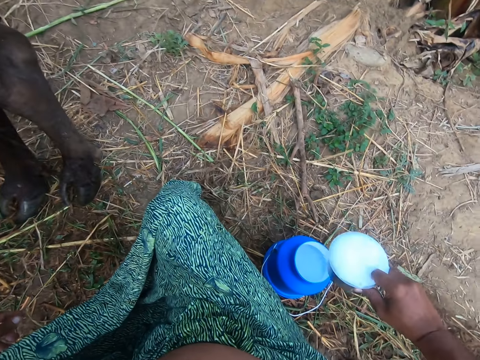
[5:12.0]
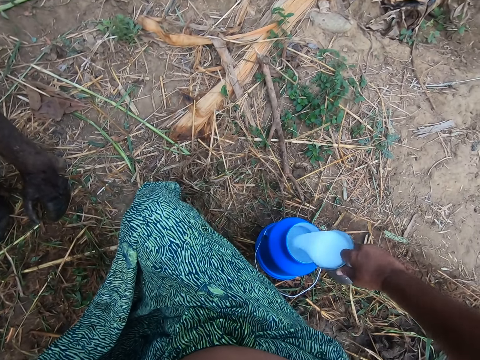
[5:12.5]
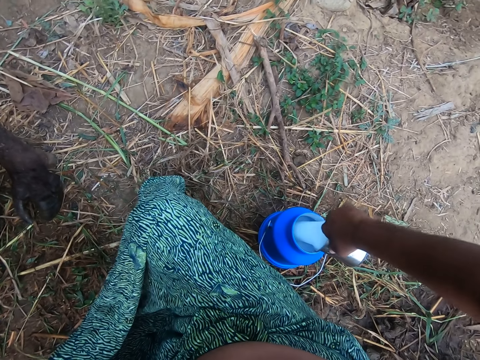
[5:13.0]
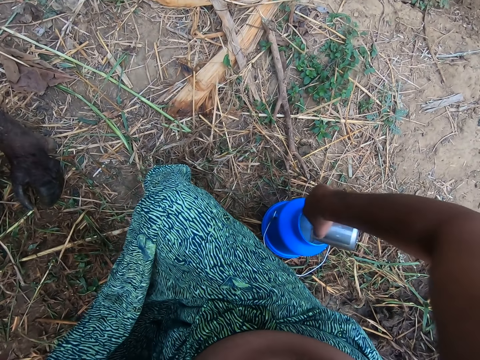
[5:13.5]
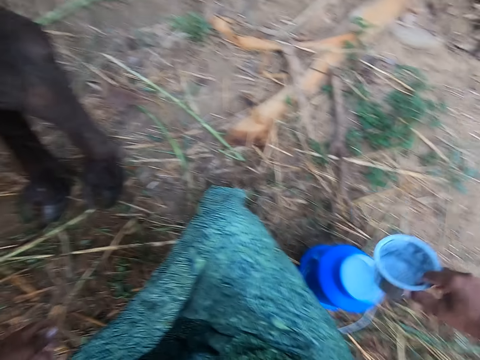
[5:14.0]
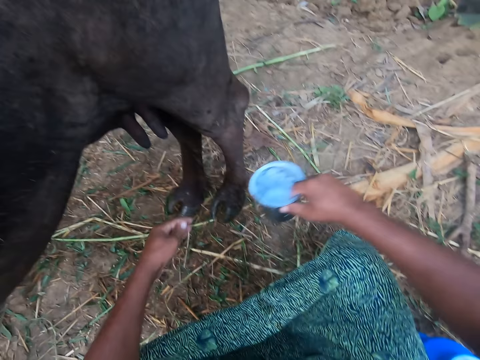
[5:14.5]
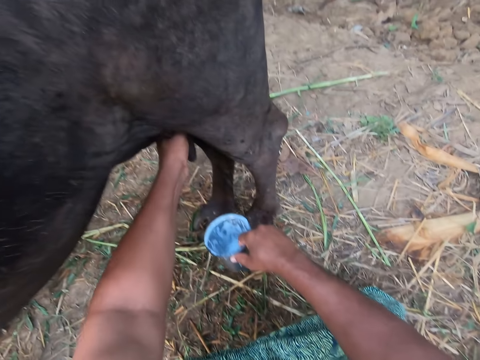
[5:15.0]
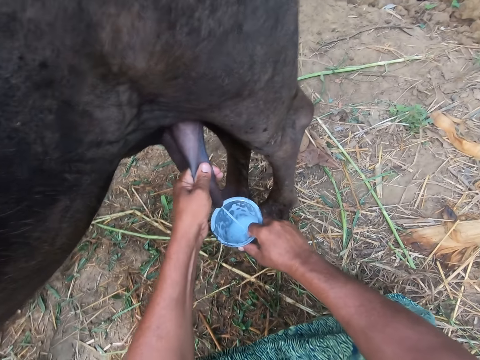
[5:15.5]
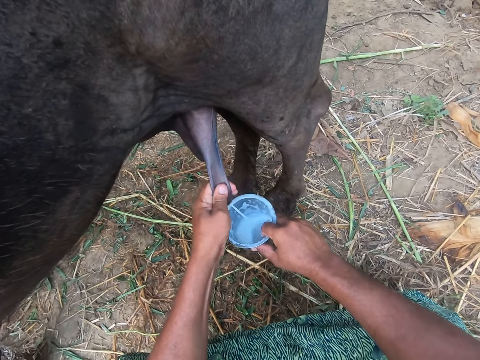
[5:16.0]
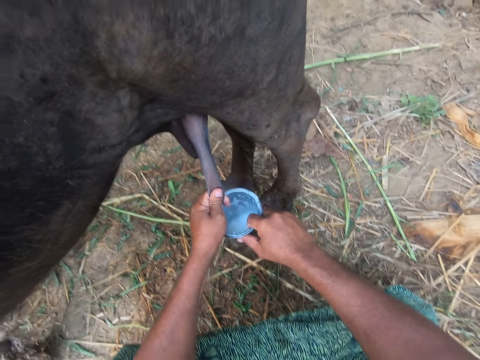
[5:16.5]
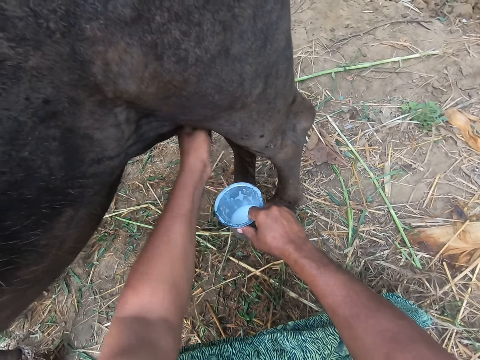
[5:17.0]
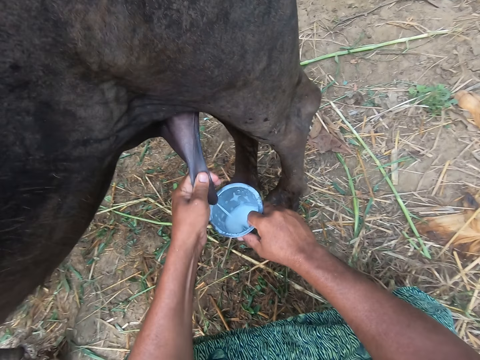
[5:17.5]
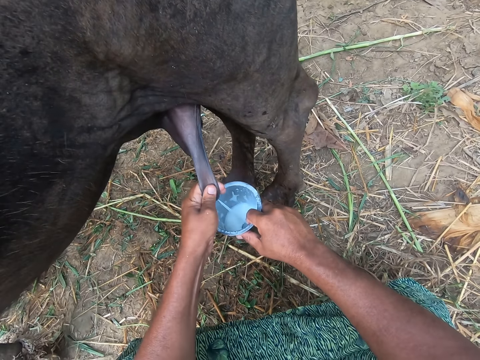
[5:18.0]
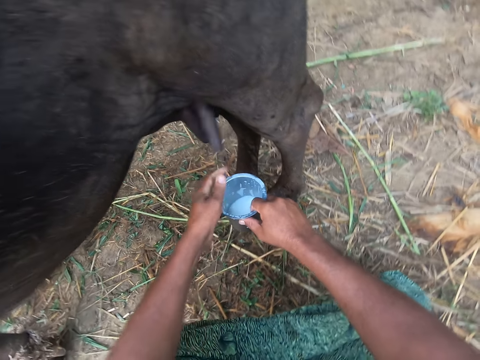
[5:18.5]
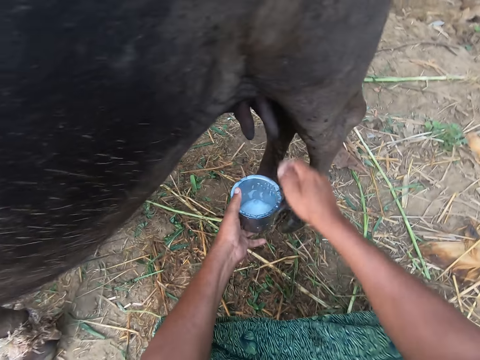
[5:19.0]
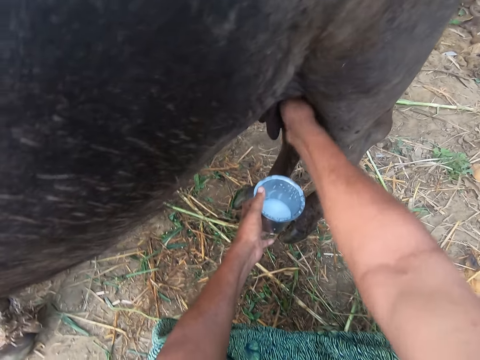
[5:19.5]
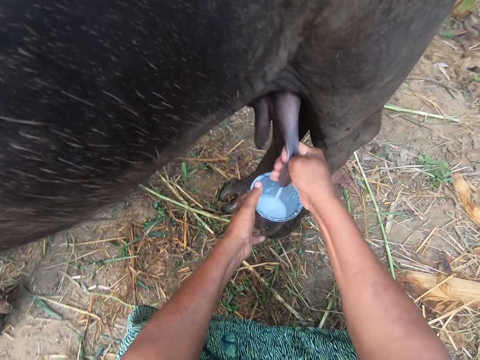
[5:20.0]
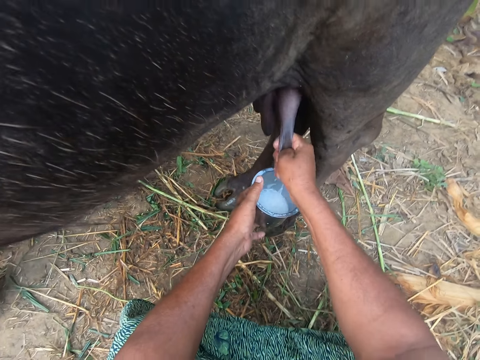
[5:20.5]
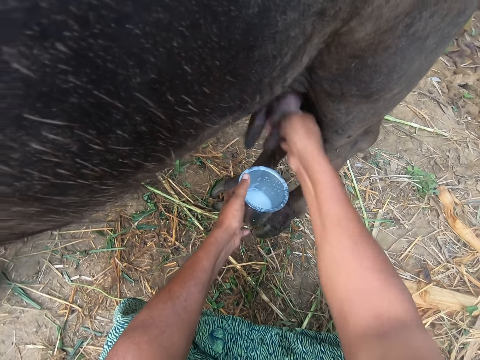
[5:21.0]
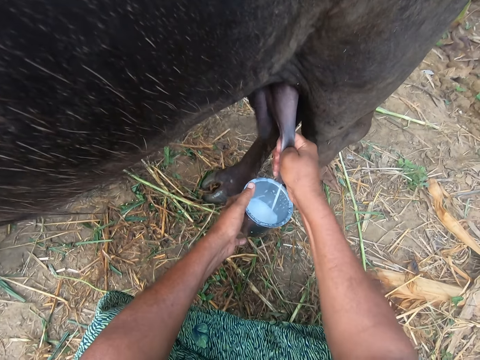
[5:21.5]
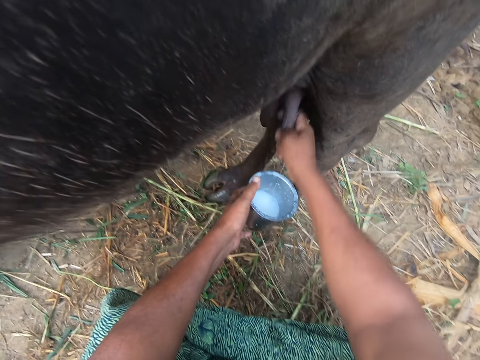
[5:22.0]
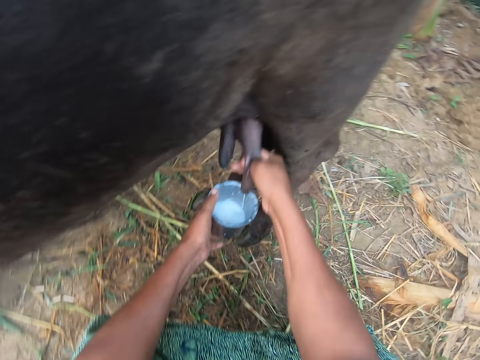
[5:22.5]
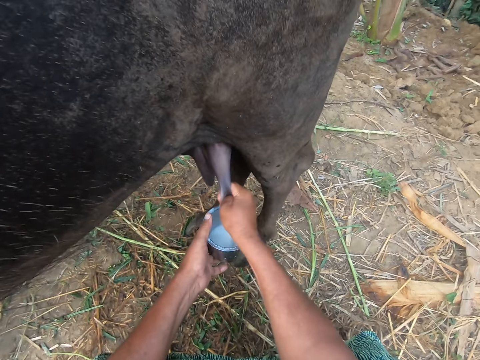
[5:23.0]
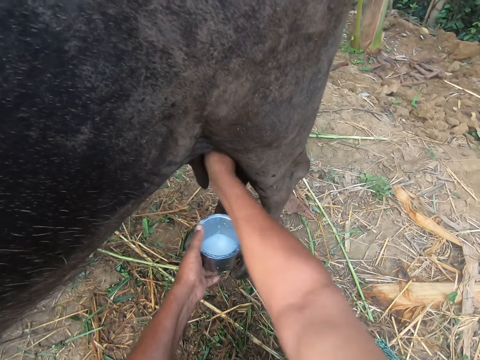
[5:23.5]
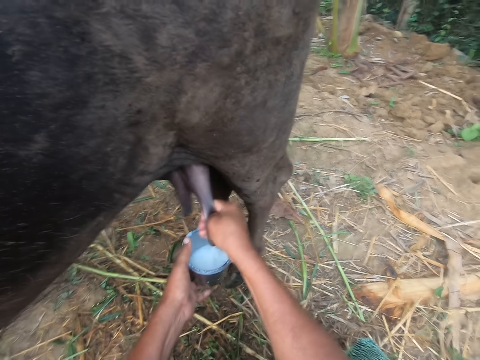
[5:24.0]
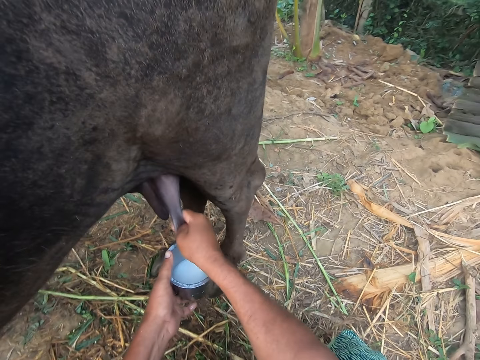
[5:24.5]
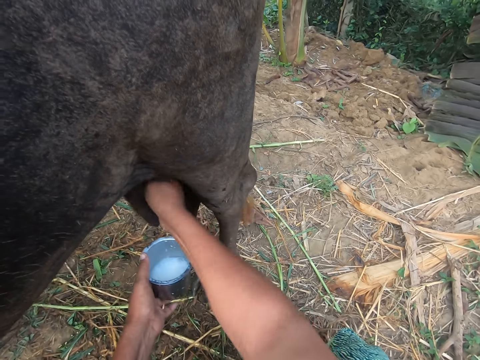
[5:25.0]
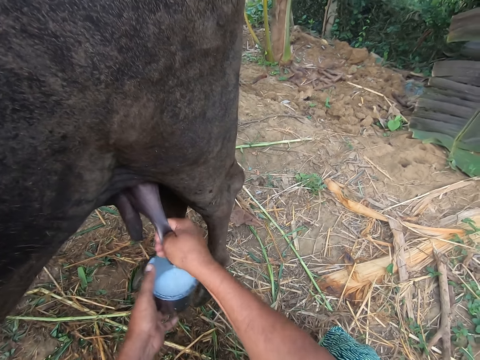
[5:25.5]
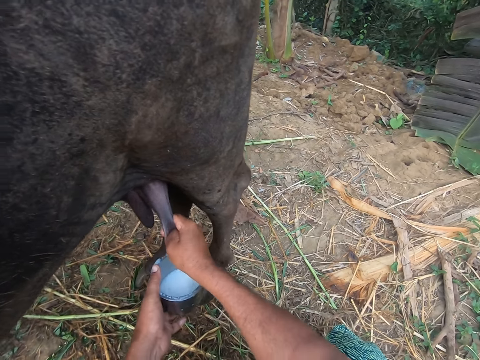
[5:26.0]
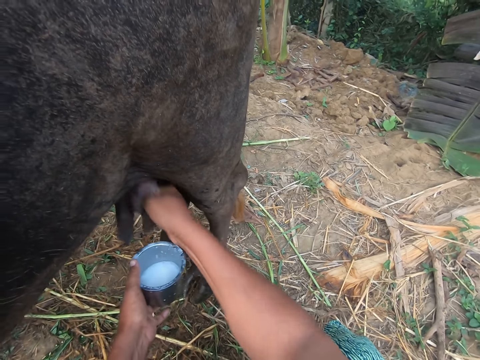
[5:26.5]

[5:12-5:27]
The camera wearer pours the milk from the cup into a plastic container on the floor. They swing the hand that is holding the tin. They swing the left hand, hold the cow breast and milk the cow. They swing the left hand, move the tin to the left hand and swing the right hand. They hold the cow breast and milk the cow.

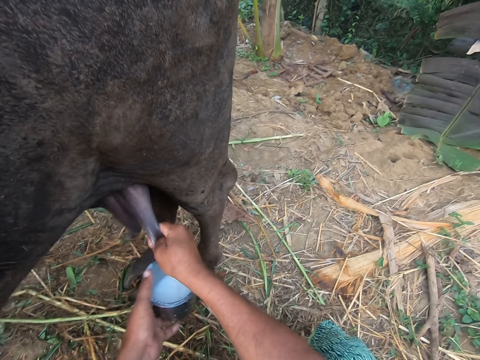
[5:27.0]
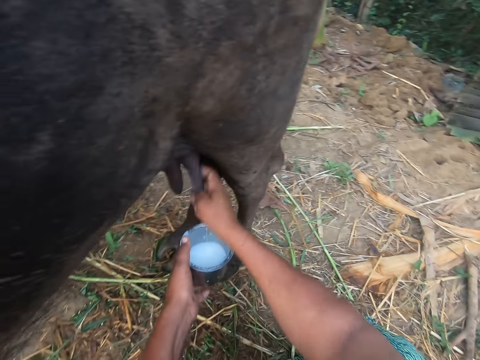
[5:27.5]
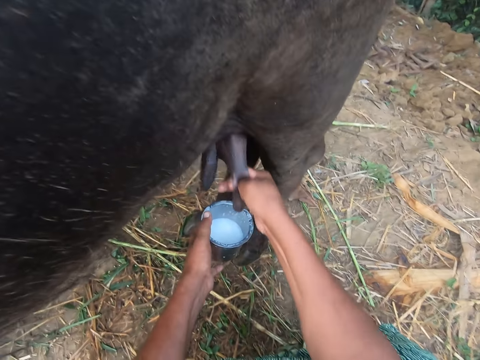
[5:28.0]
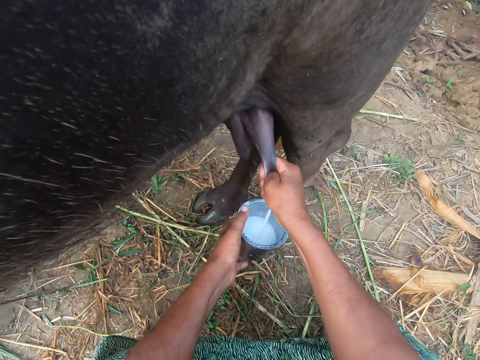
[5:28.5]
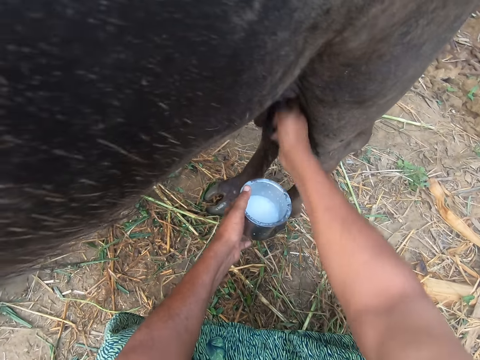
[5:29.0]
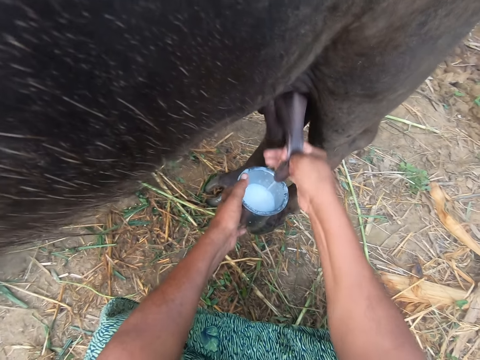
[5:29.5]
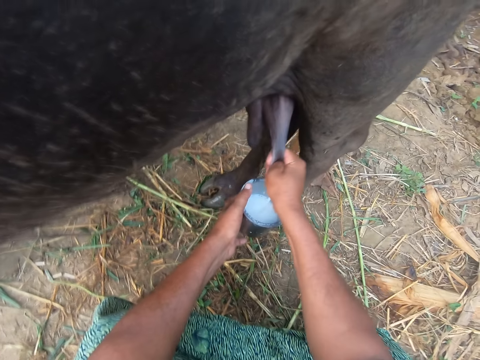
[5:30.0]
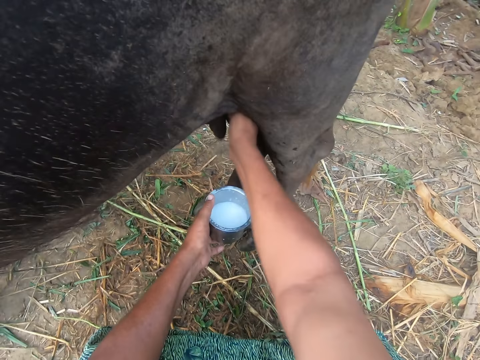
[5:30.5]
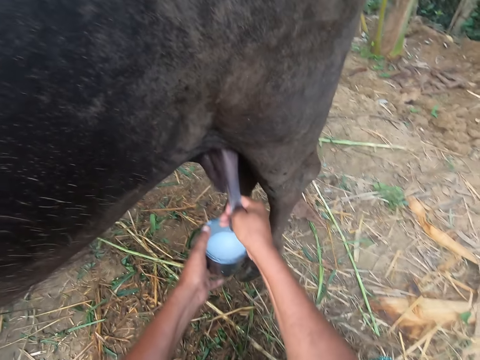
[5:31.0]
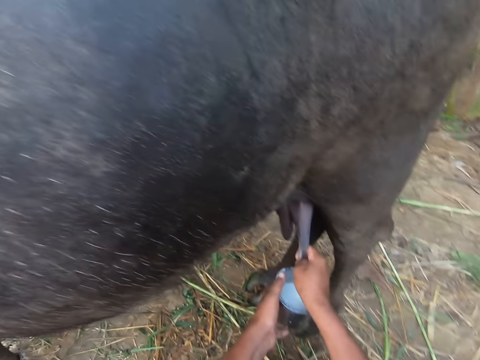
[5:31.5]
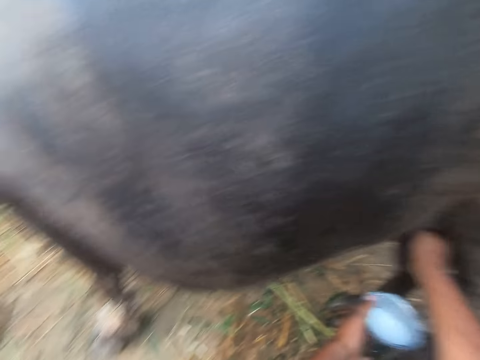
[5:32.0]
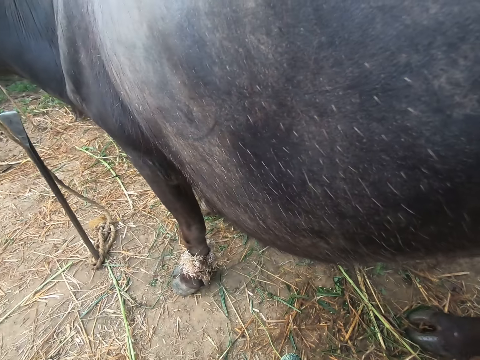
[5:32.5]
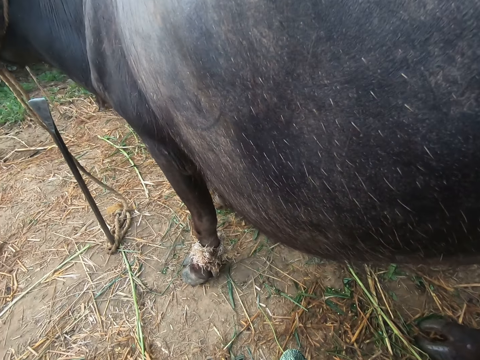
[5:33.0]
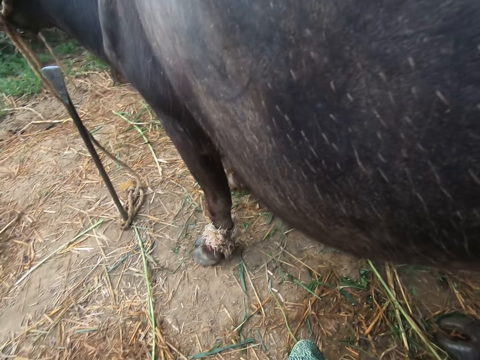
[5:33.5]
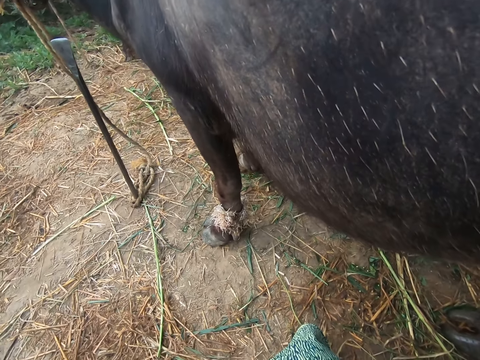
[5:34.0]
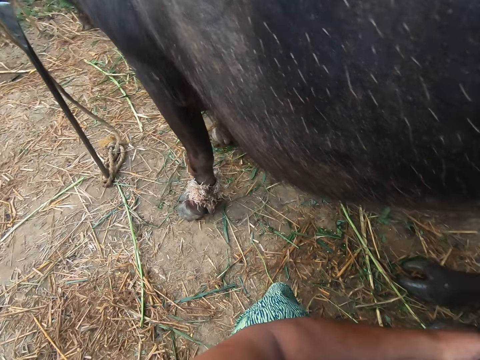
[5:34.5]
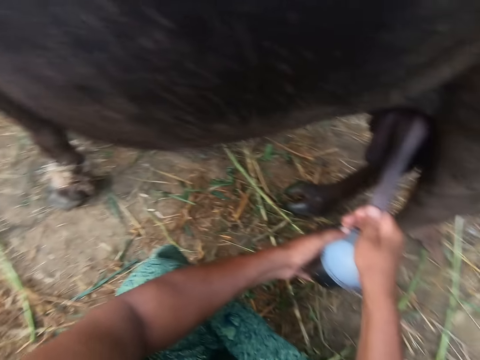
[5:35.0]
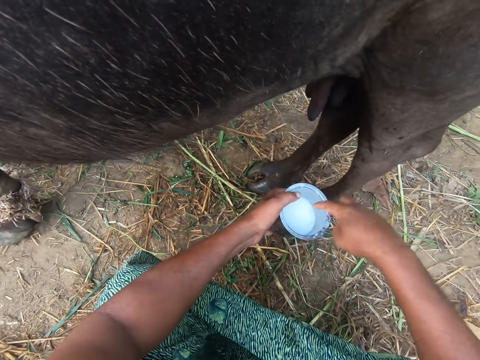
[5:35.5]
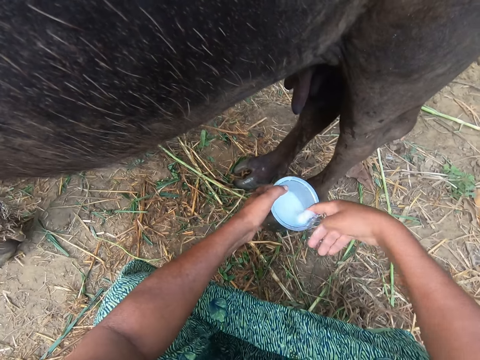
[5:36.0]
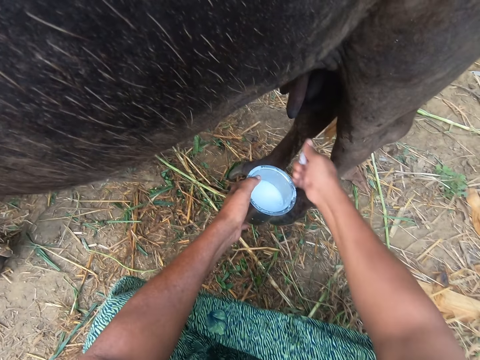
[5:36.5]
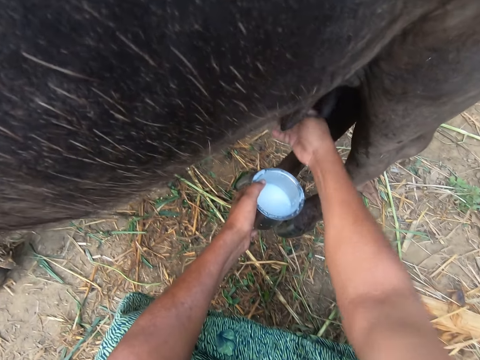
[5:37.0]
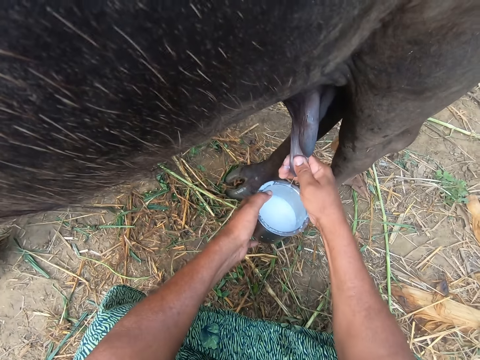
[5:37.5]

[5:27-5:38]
The camera wearer turns the head left, turns the head right and swings the right hand. They dip a finger in the milk, swing the right hand and rub the milk on the finger. They hold the cow breast and milk the cow.
